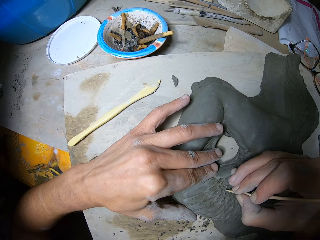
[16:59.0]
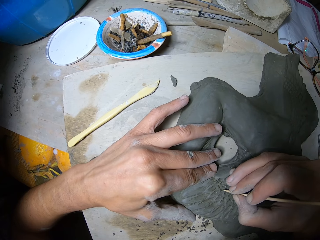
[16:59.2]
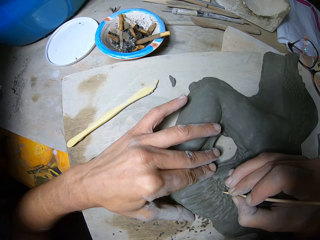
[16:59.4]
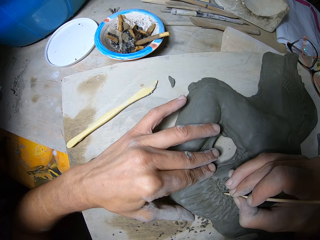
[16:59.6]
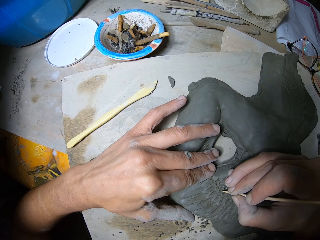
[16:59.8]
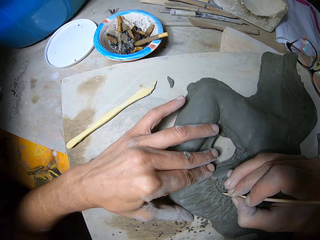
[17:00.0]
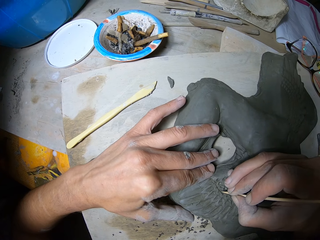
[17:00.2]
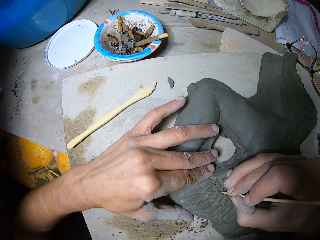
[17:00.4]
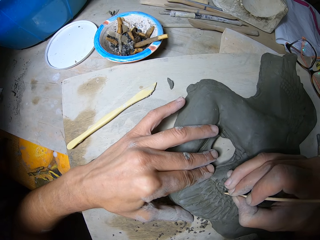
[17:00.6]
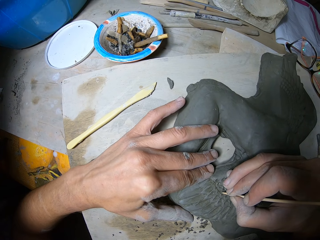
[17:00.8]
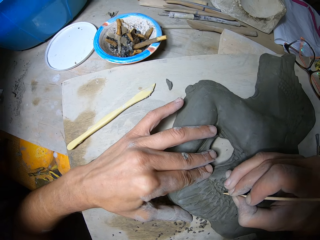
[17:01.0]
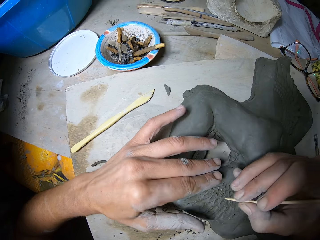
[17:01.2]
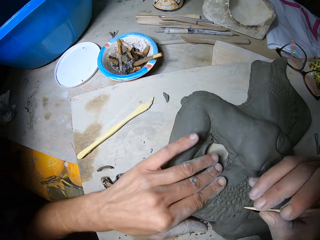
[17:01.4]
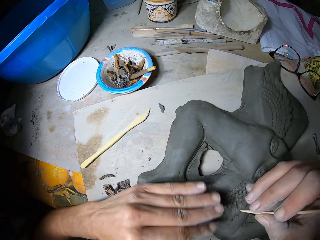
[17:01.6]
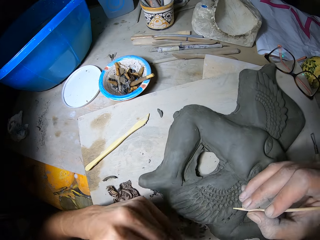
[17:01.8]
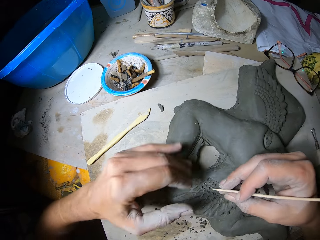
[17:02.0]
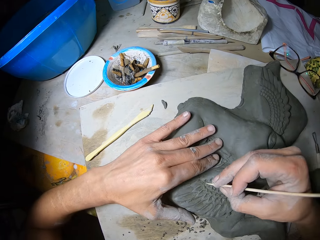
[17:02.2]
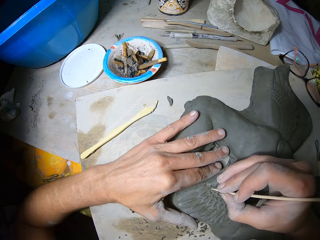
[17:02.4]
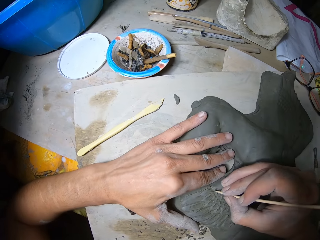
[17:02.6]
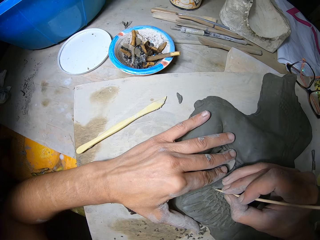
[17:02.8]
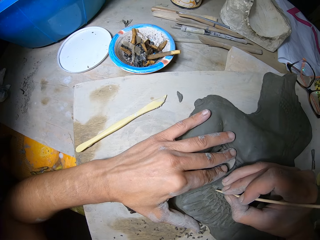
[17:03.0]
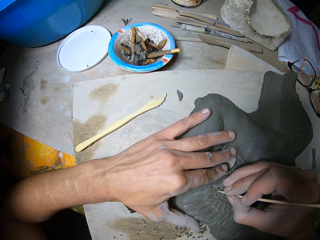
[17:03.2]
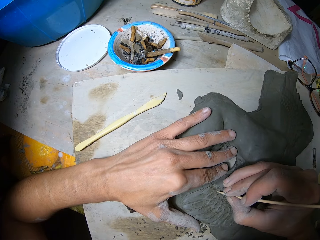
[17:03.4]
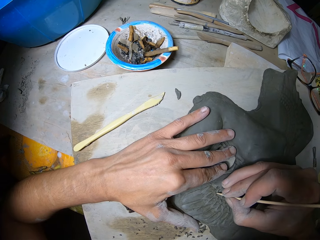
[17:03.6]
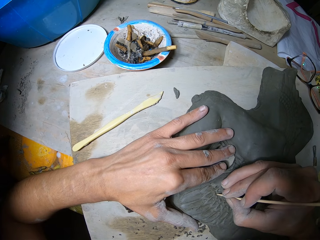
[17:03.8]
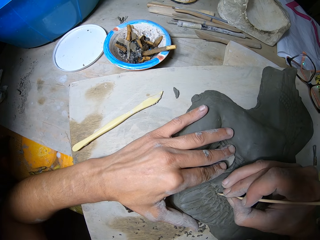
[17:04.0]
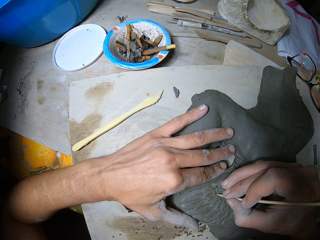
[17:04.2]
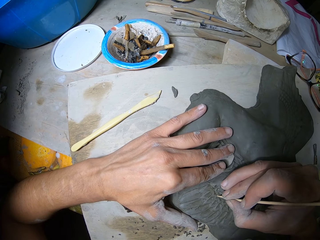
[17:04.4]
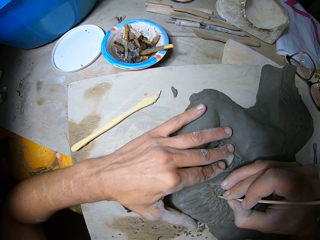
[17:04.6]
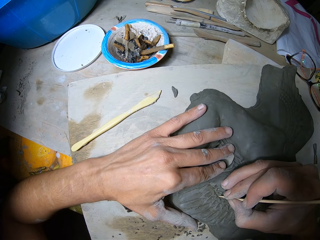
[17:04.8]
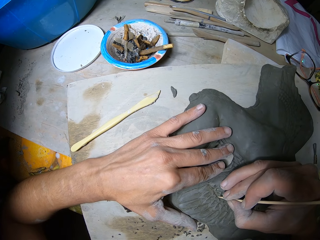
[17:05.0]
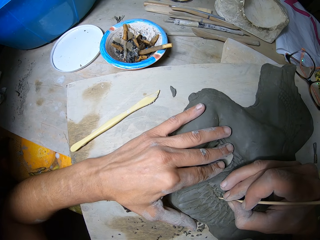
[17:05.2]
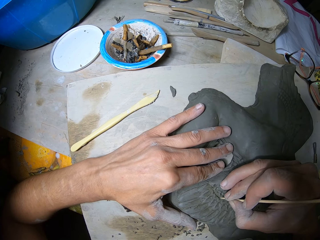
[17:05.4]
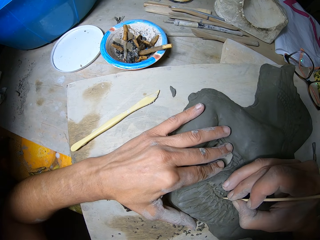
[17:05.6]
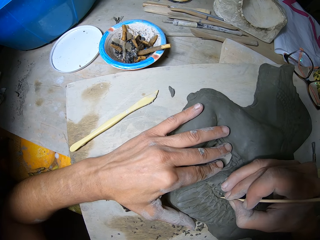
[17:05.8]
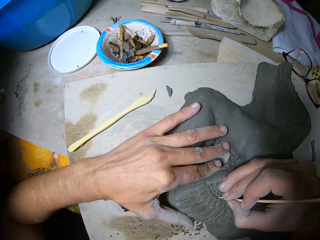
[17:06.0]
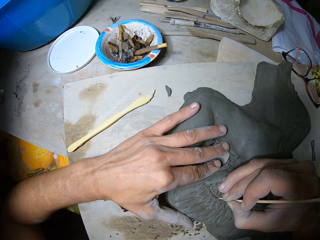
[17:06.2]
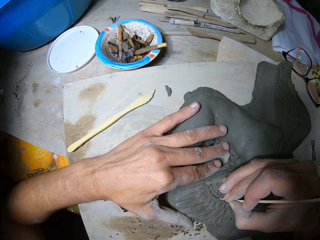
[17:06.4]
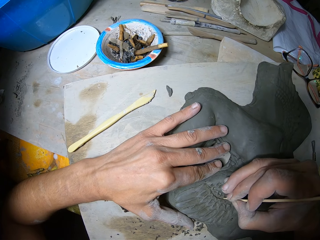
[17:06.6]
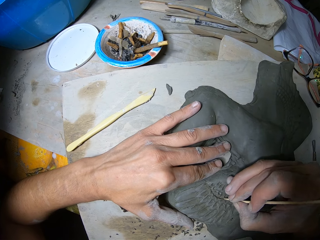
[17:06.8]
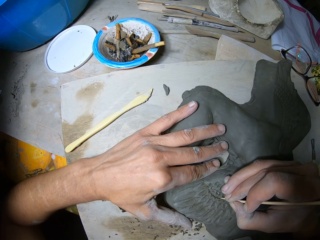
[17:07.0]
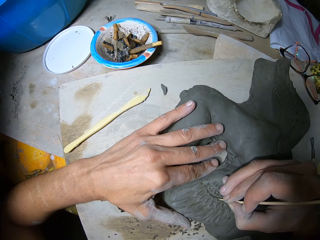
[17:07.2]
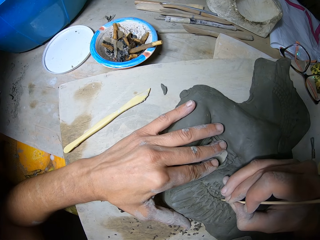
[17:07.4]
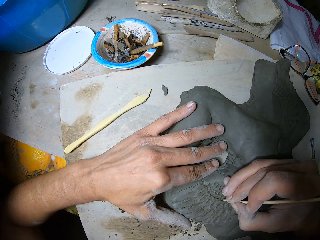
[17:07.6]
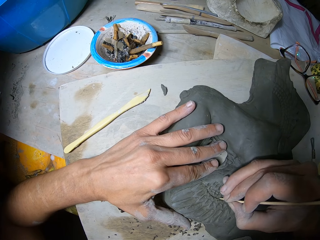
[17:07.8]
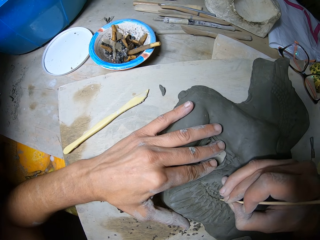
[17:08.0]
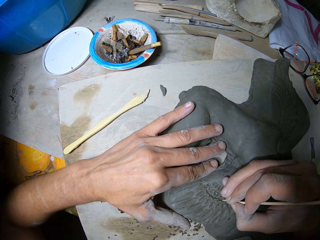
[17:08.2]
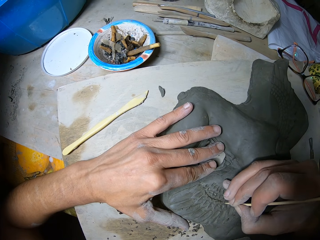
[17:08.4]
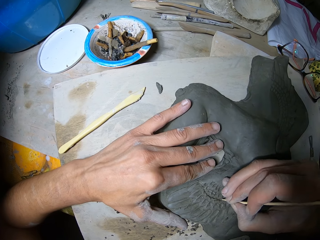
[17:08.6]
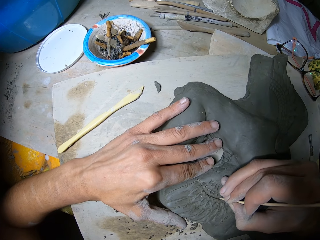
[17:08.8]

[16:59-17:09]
The camera wearer wipes the surface of the clay sculpture on the table with his left hand. He carves the surface of the clay sculpture on the table with a stick in his right hand.

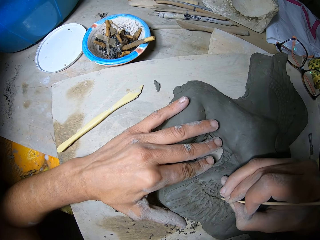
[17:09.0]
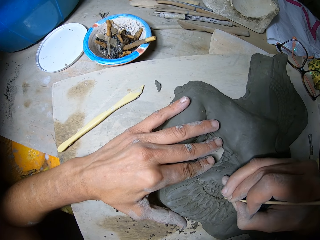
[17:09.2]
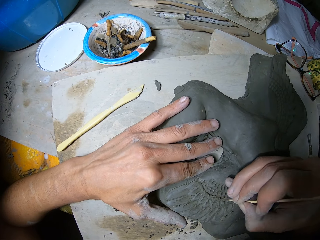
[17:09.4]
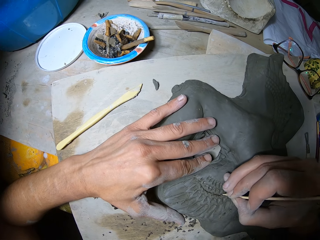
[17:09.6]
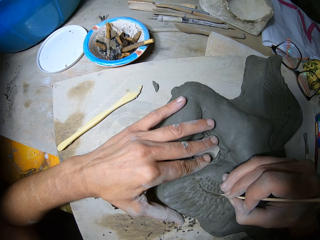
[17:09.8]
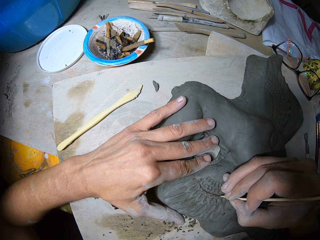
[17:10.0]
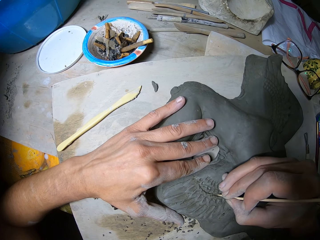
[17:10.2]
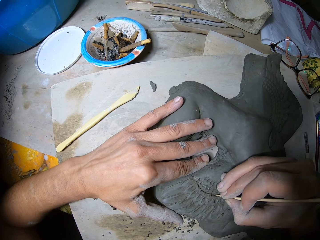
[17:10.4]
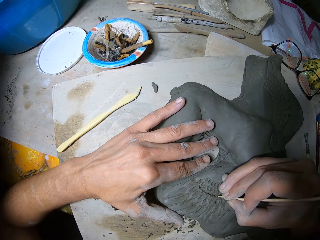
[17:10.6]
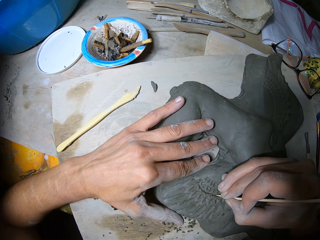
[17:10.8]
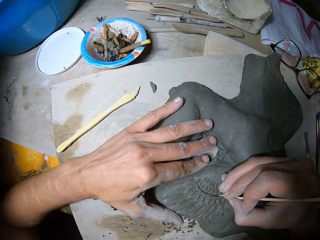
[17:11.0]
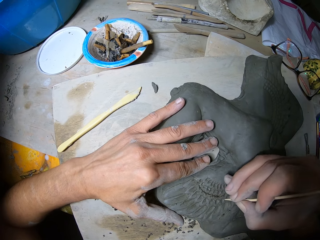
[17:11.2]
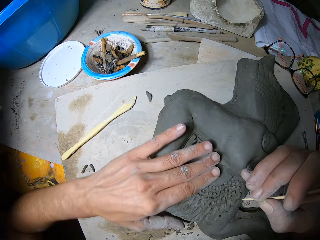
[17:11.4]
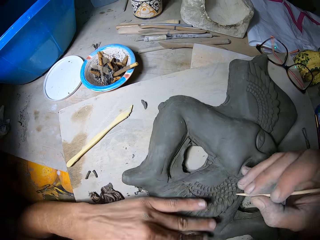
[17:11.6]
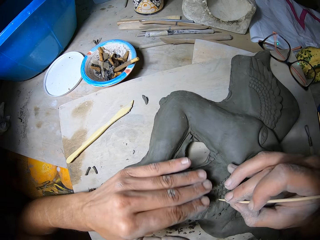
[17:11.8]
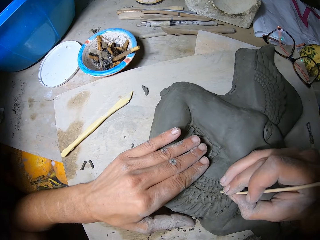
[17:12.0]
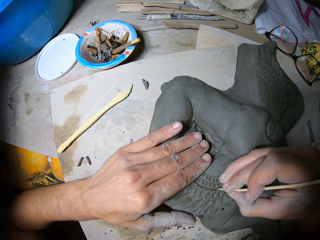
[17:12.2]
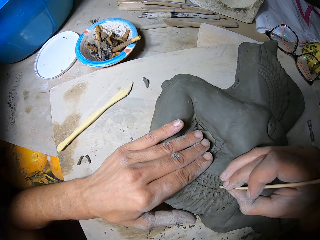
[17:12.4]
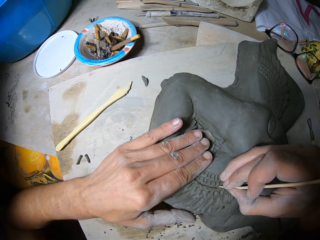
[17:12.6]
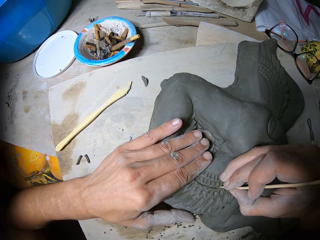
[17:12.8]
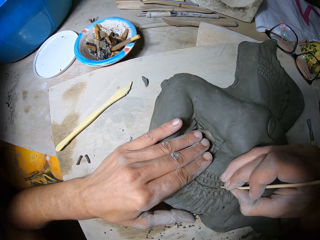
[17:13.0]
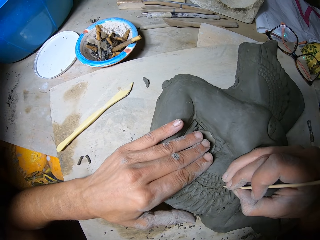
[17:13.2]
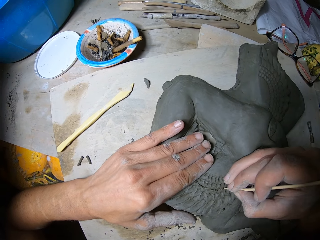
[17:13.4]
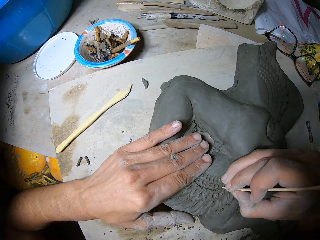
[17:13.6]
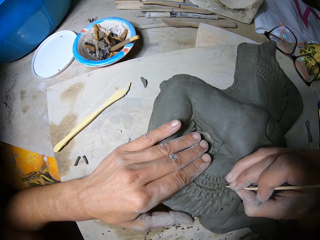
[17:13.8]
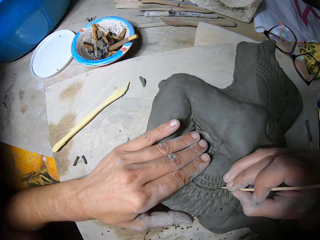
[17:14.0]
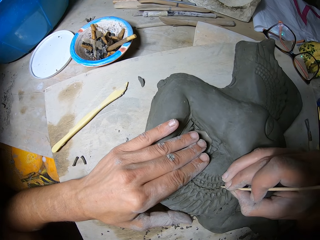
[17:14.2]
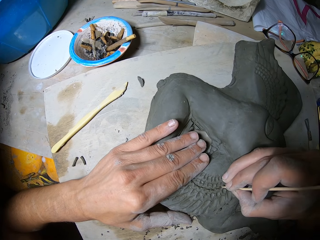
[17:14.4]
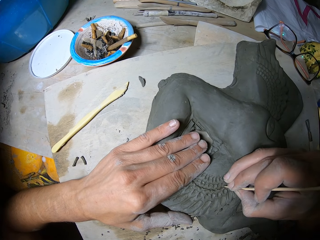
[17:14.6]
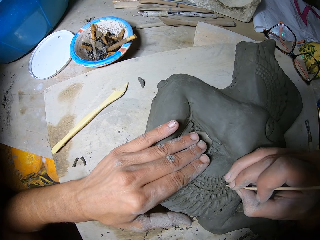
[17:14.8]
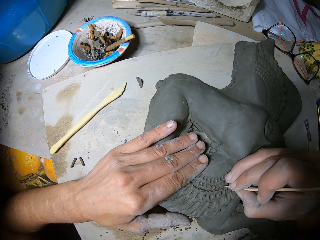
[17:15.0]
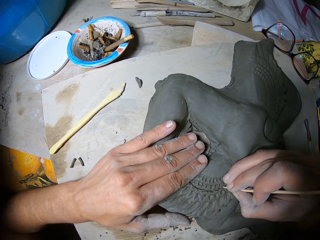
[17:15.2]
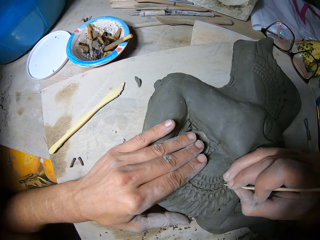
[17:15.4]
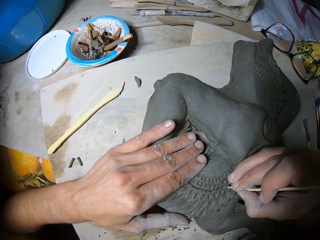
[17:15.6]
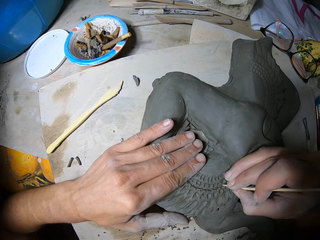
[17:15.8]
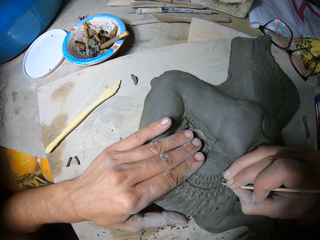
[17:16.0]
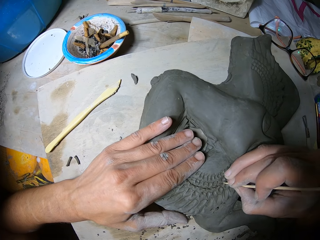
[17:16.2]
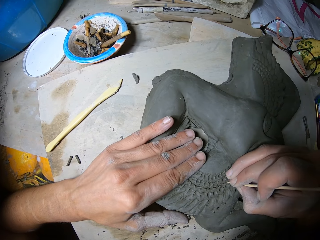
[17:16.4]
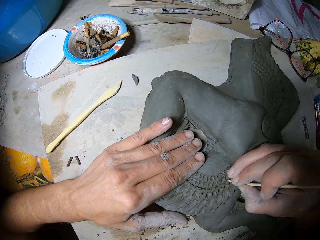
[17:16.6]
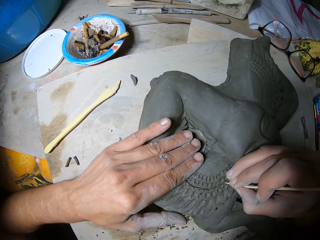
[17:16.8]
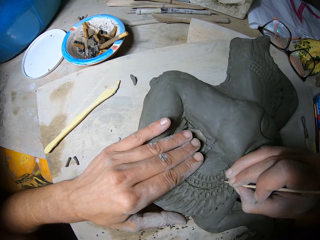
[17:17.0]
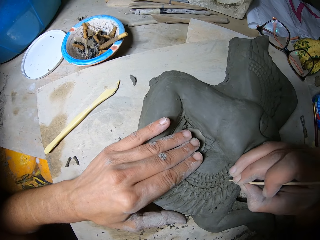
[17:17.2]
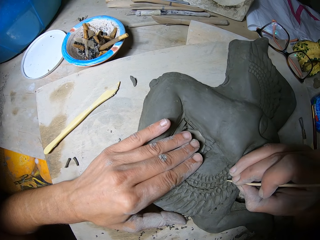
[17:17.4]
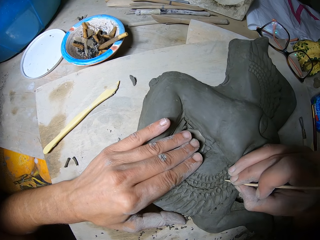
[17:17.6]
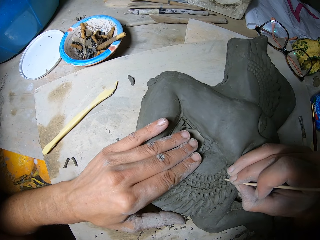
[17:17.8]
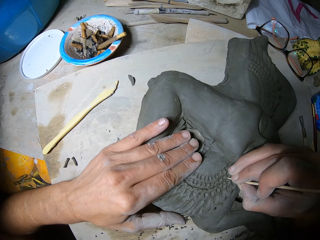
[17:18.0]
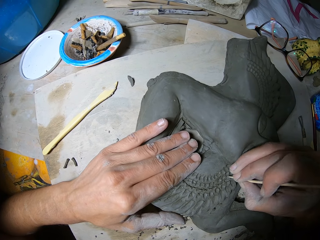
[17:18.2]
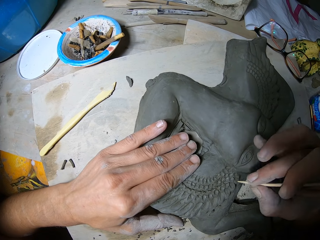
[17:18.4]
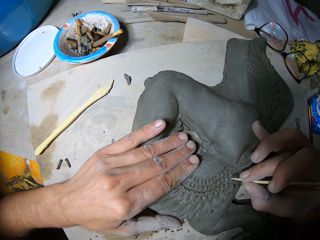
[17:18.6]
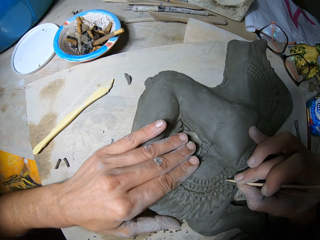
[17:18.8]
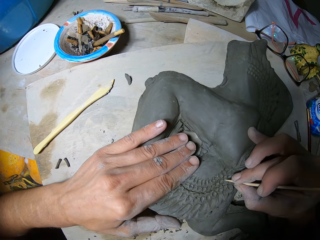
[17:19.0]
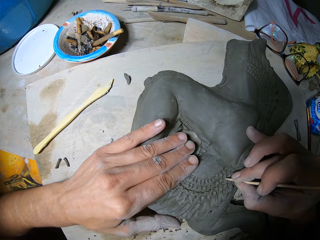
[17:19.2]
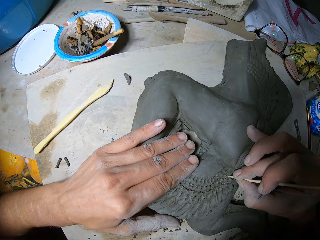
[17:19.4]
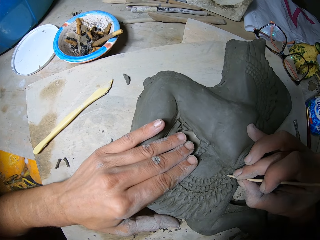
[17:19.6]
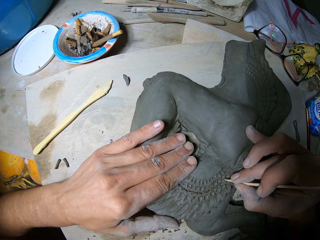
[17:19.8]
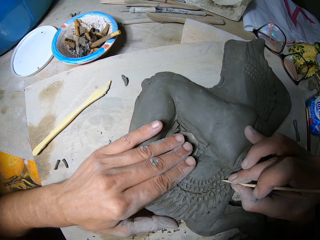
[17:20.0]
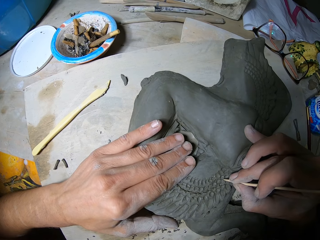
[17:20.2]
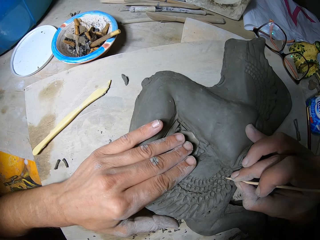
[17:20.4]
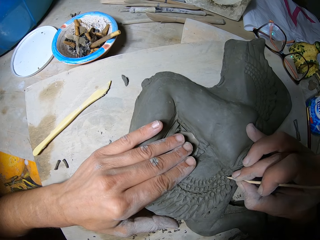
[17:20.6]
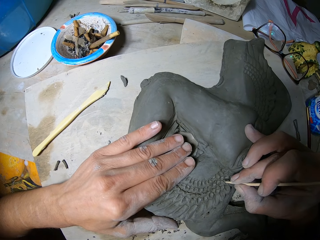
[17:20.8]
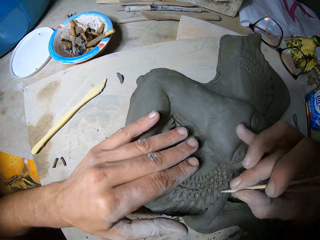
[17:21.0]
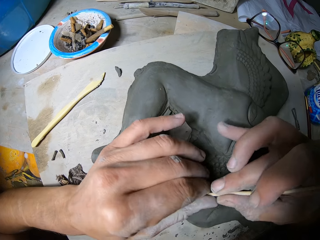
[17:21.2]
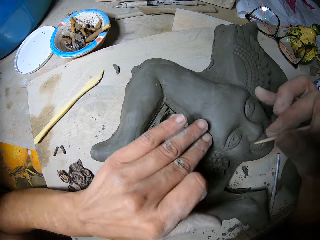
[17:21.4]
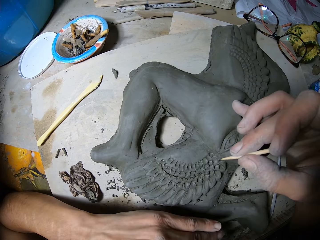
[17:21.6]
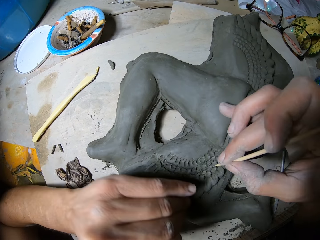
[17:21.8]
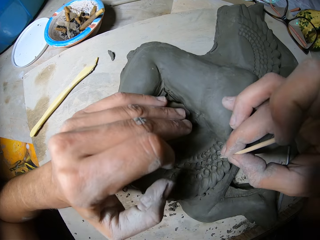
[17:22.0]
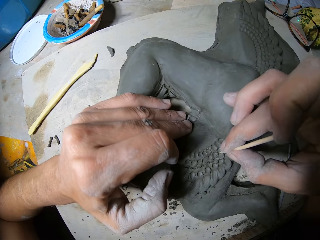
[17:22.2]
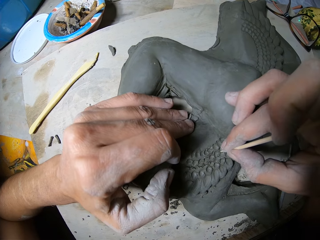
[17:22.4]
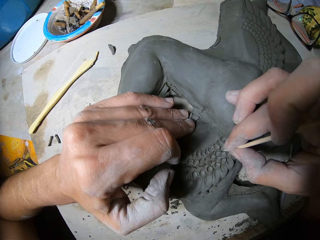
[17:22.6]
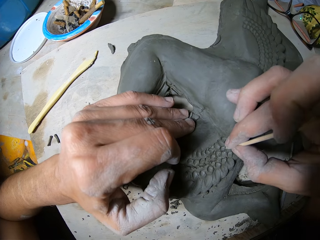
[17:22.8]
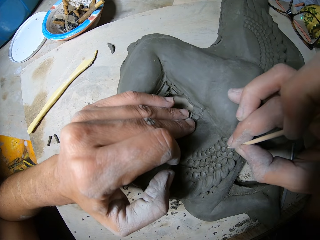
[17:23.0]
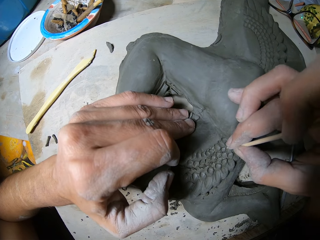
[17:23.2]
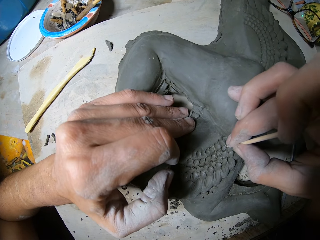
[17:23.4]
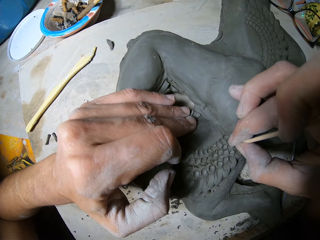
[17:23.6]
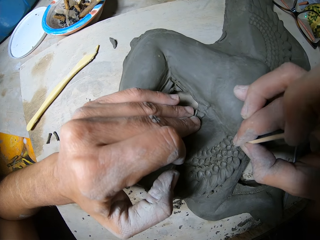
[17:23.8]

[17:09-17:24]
The camera wearer wipes the surface of the clay sculpture on the table with his left hand. He carves the surface of the clay sculpture on the table with a stick in his right hand. He cleans the tip of the stick in his right hand with his left hand. He carves the surface of the clay sculpture on the table with the stick in his right hand.
